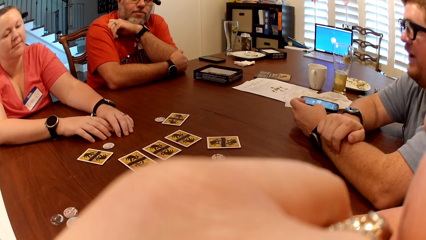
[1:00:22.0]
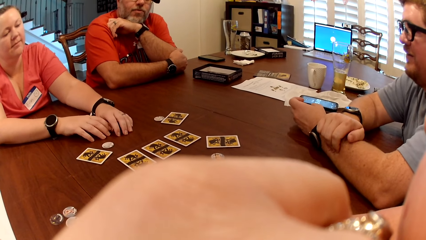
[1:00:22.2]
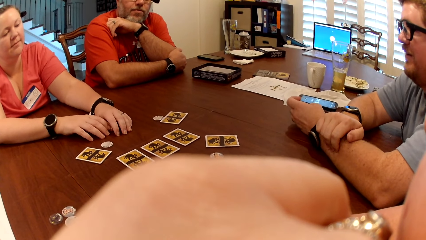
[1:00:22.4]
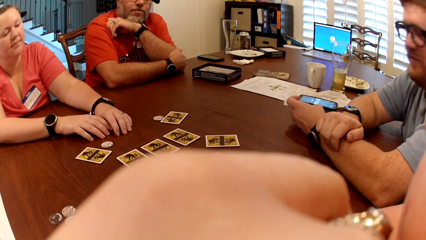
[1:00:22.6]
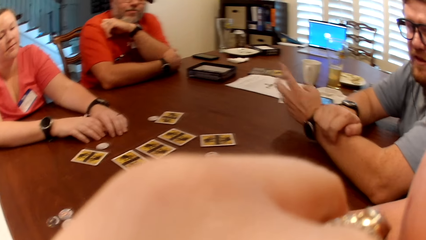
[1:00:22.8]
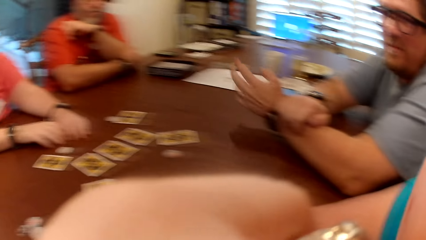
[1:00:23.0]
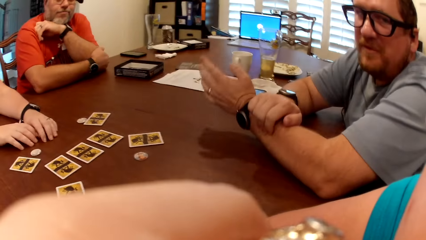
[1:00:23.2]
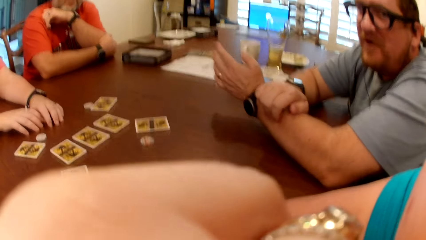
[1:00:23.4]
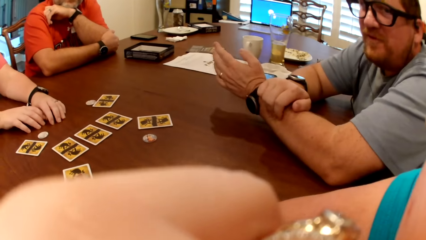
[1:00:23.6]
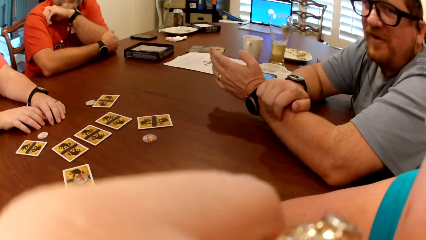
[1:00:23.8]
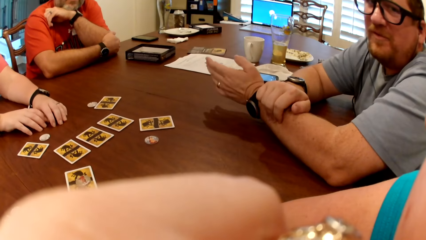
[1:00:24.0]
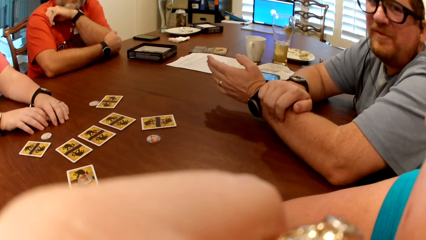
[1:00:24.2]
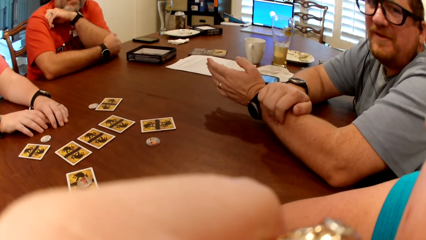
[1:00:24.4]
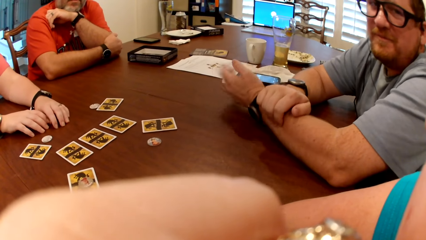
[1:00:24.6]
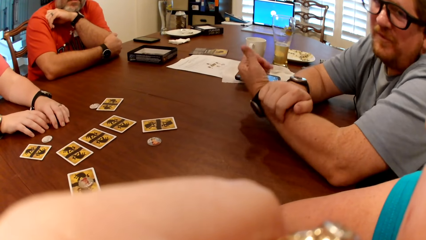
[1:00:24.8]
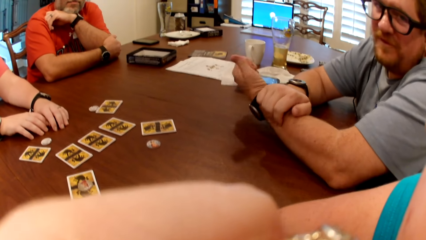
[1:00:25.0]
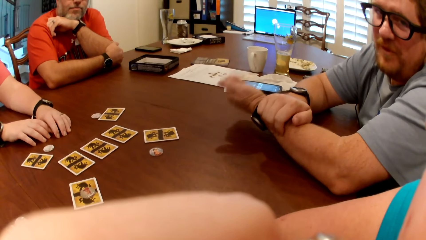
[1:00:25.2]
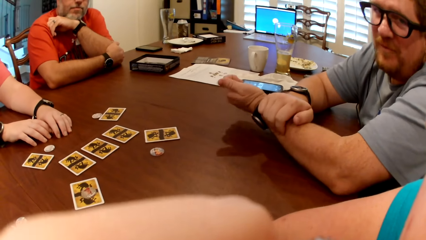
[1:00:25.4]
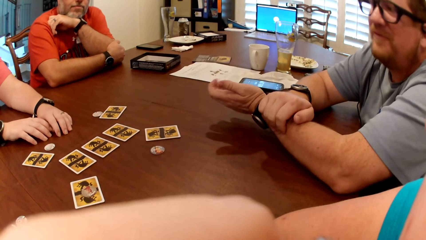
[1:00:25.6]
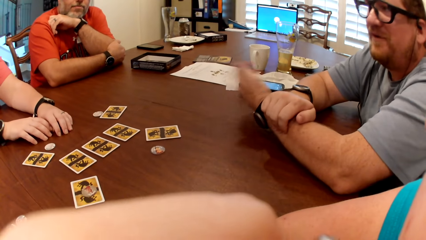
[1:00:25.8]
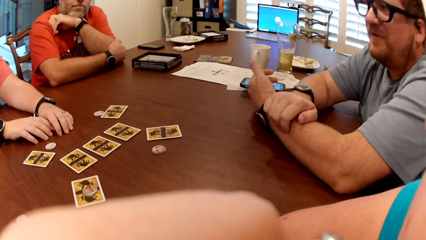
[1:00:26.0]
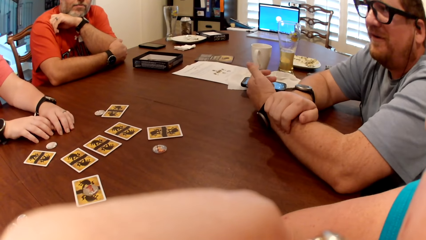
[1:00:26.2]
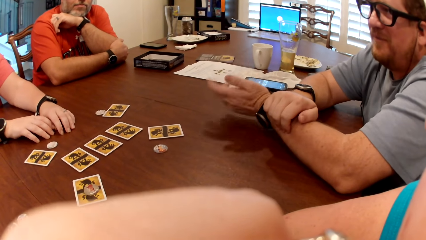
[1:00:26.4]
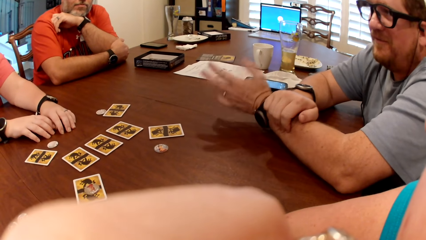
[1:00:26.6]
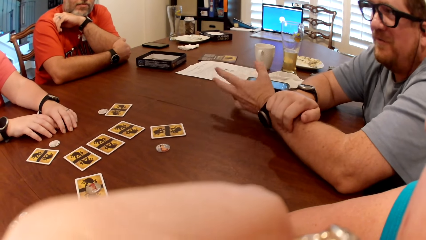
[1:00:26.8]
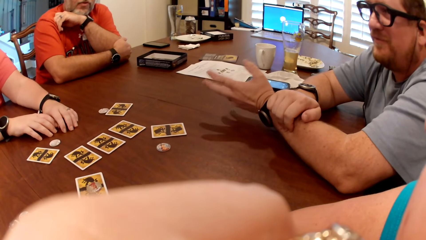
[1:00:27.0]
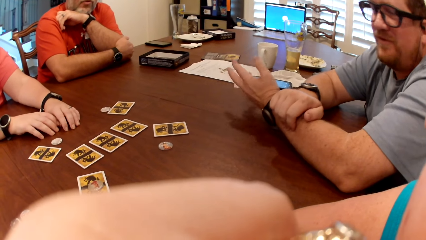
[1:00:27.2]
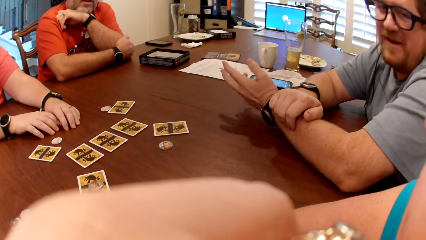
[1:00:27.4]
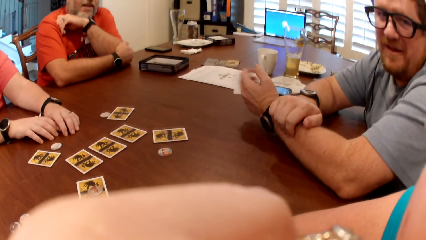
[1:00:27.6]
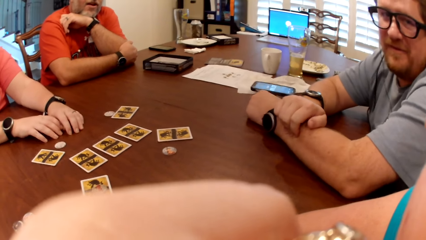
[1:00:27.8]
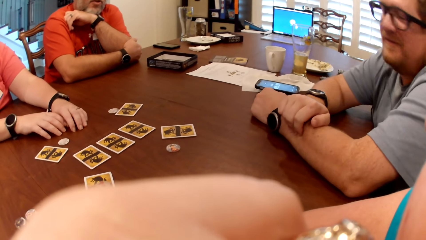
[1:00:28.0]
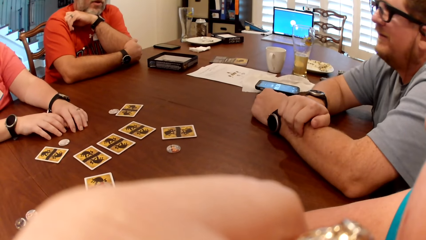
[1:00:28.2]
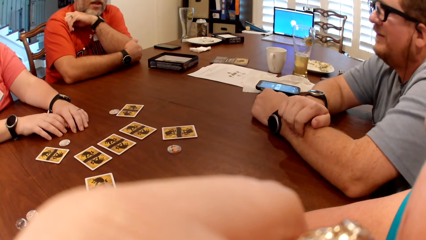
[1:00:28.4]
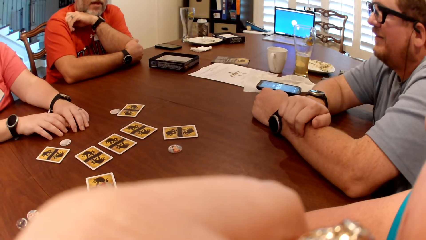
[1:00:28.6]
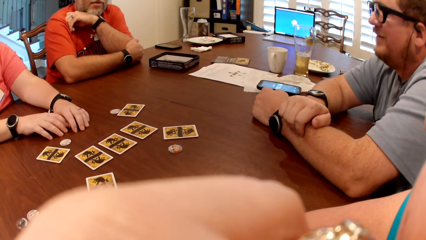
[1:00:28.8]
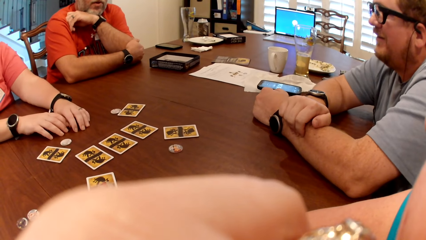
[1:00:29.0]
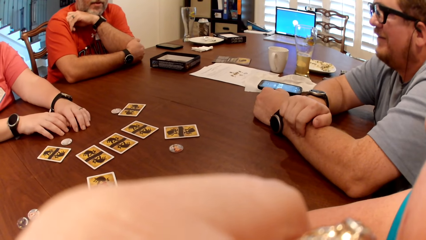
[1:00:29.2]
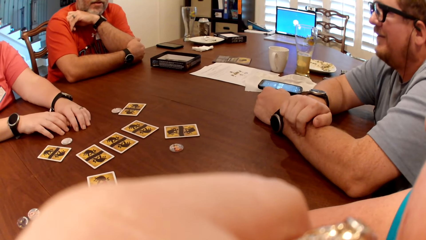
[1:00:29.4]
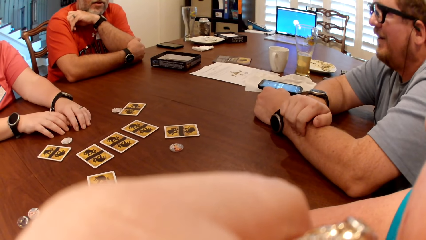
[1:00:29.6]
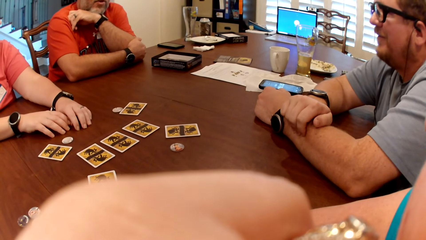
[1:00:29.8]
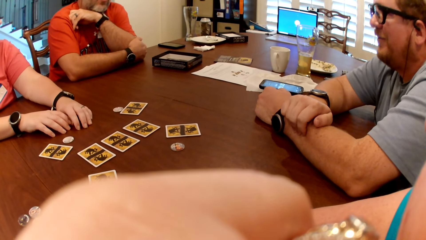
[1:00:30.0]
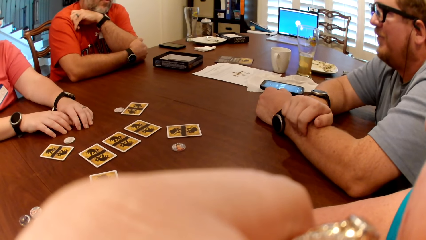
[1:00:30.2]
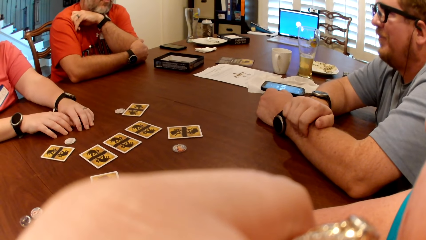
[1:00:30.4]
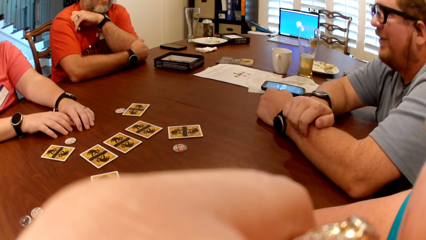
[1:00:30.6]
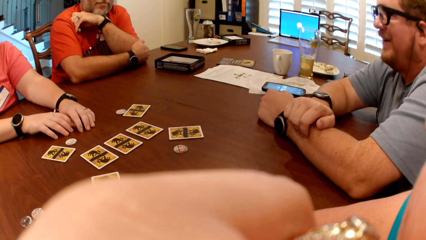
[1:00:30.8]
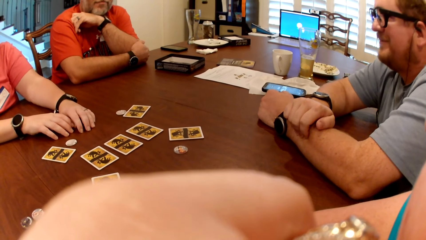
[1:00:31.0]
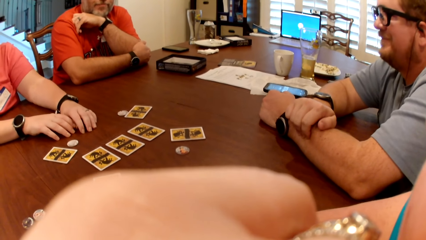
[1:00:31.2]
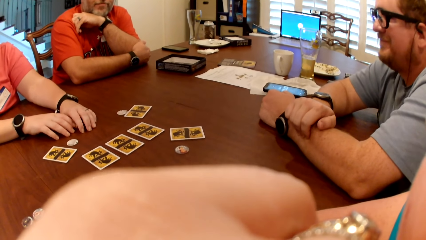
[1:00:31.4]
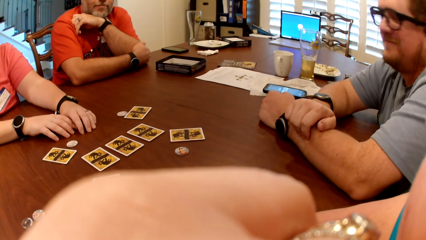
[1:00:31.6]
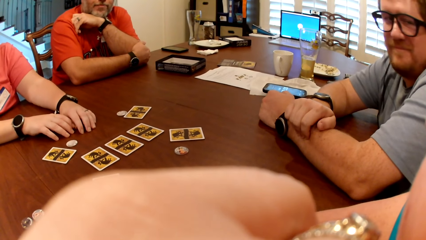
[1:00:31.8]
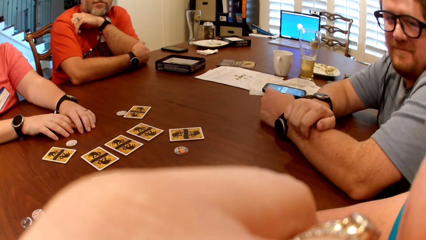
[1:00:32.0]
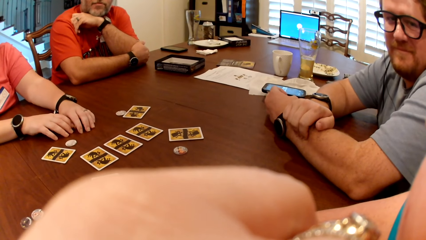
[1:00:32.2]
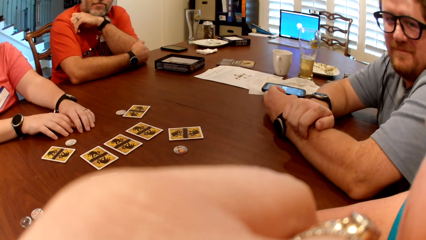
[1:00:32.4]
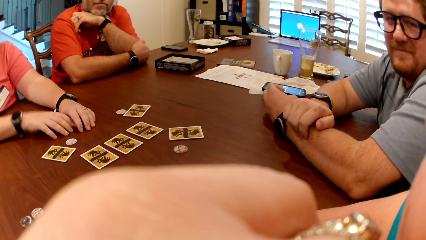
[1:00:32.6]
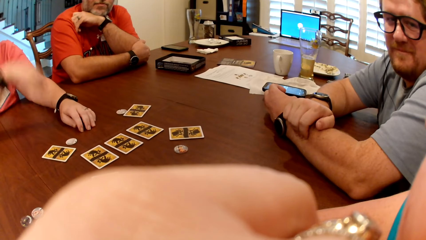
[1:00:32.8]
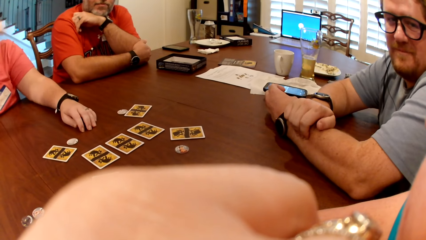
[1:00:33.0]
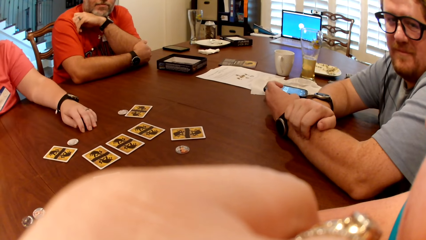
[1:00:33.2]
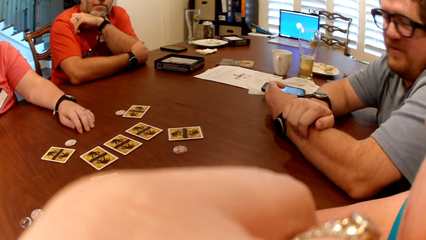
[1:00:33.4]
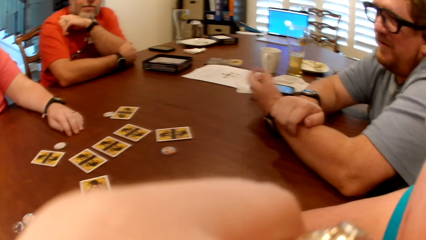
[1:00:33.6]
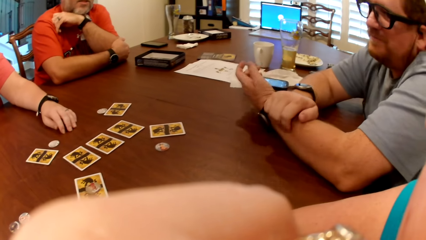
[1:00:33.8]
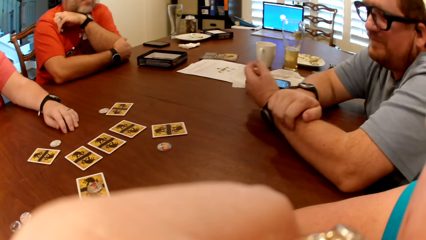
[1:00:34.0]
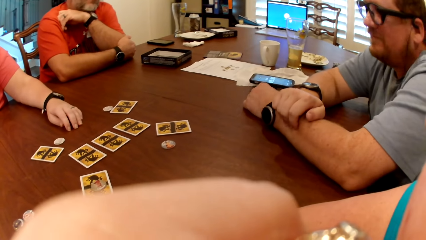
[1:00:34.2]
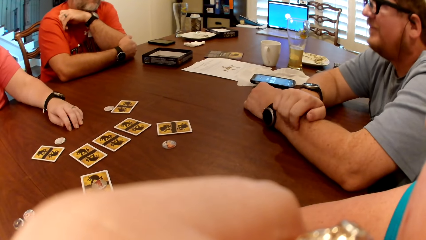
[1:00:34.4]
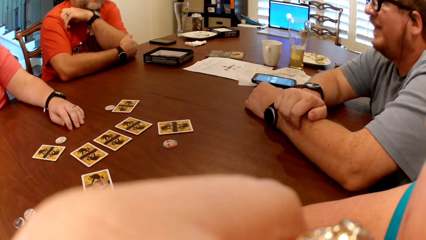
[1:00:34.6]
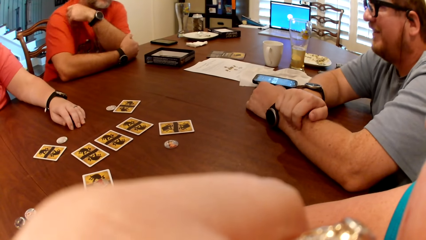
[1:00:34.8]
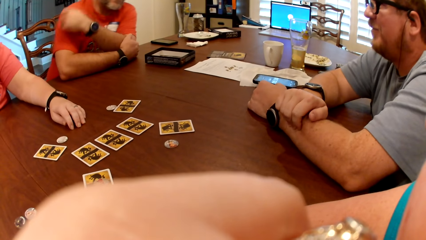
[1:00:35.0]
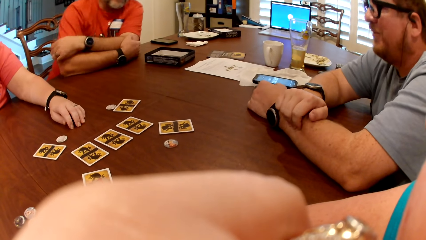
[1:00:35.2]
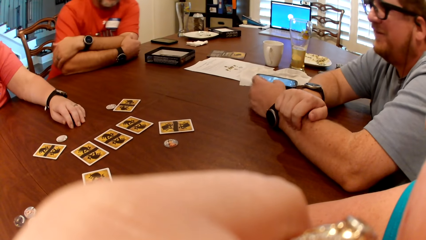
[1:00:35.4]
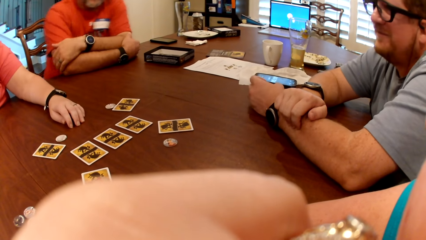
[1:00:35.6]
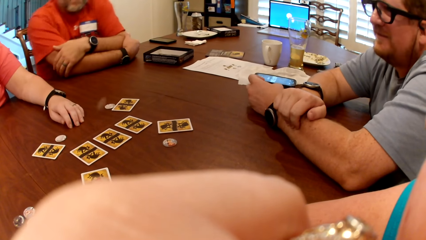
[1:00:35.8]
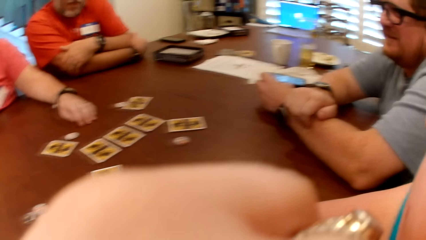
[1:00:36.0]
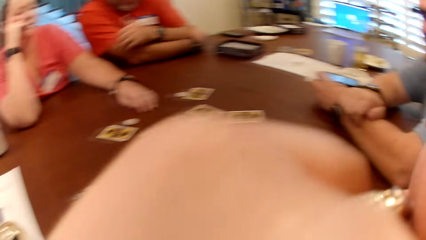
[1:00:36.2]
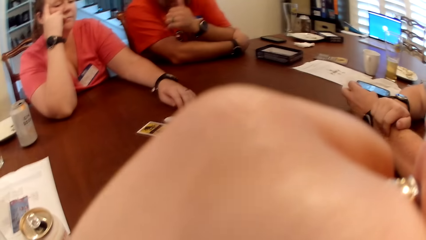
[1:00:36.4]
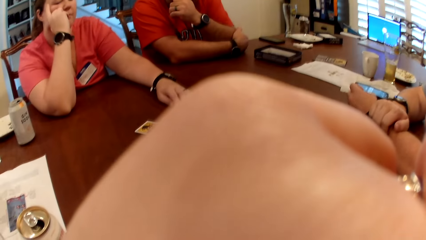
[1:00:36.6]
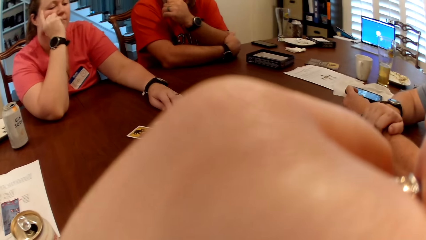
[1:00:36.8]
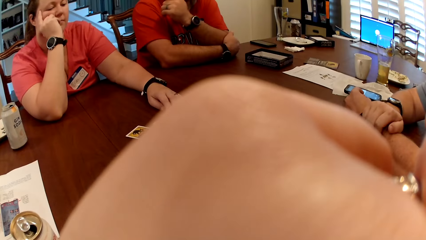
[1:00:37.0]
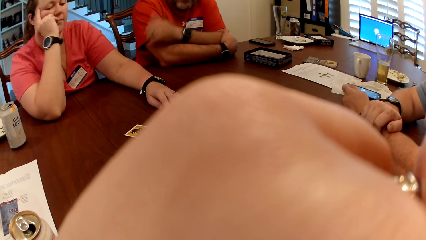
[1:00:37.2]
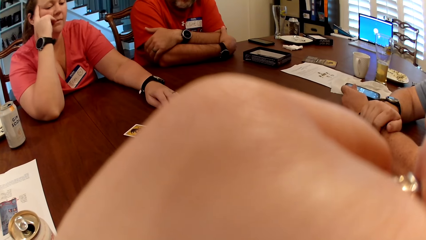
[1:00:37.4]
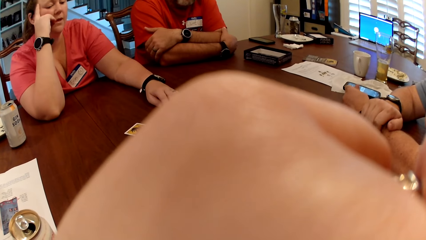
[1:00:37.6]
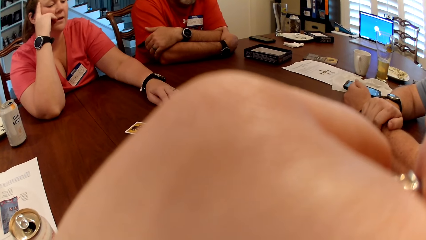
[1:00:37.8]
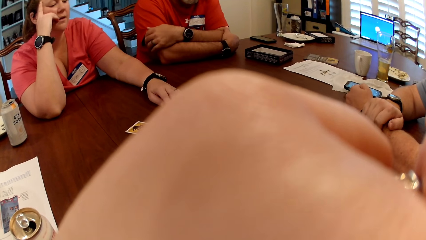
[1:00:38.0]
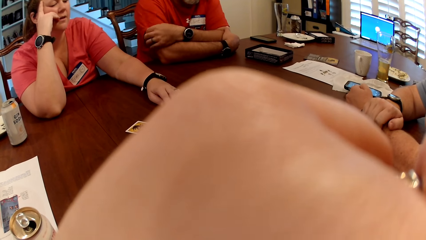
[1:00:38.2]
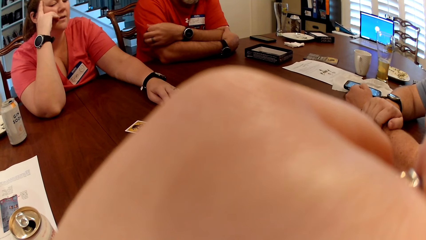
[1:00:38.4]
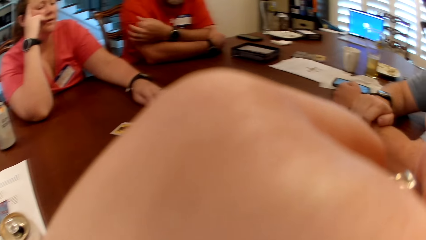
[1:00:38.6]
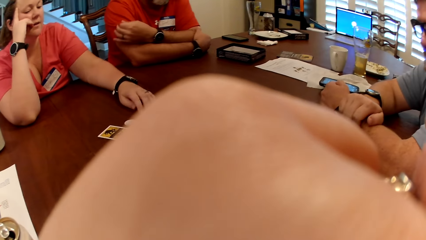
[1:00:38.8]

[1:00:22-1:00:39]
A man looks at a person. The man looks at the camera wearer. The person talks. A woman places her right hand on a face. A lady looks at the table.
